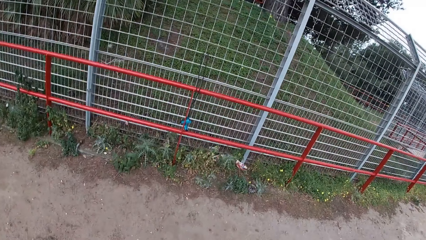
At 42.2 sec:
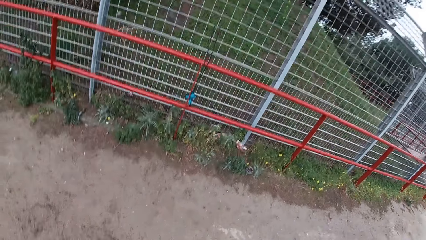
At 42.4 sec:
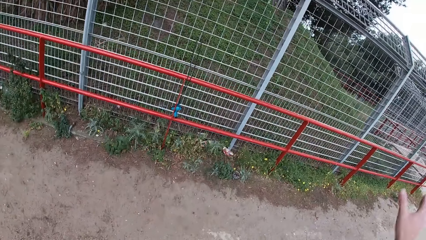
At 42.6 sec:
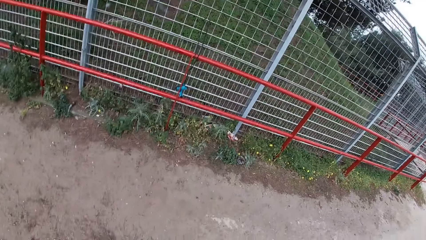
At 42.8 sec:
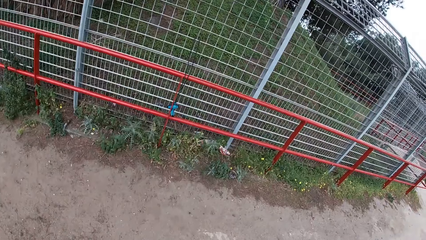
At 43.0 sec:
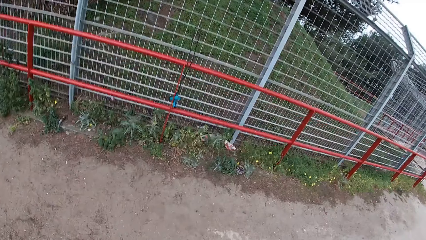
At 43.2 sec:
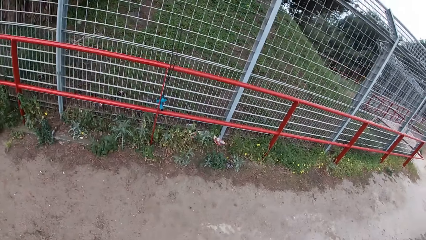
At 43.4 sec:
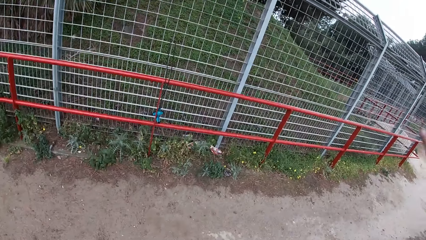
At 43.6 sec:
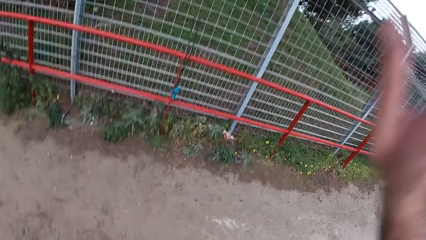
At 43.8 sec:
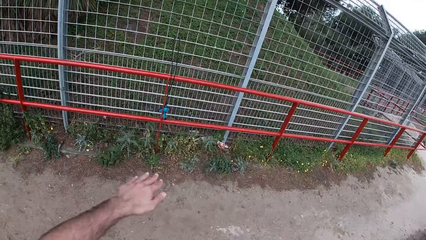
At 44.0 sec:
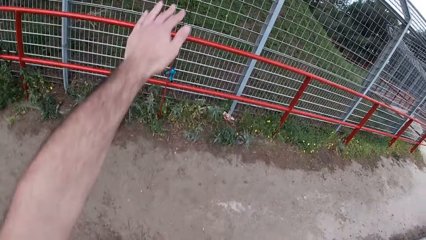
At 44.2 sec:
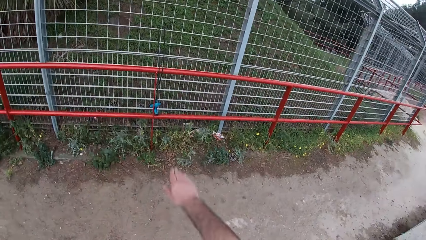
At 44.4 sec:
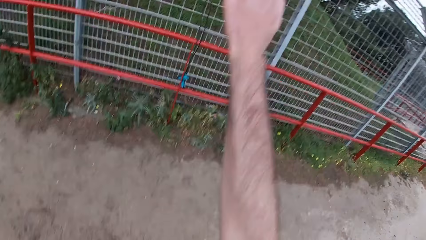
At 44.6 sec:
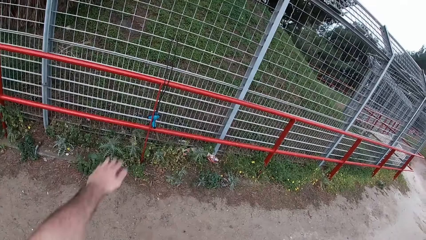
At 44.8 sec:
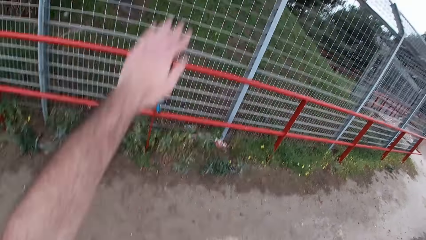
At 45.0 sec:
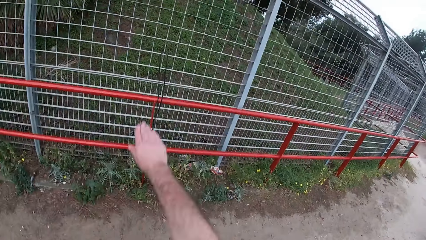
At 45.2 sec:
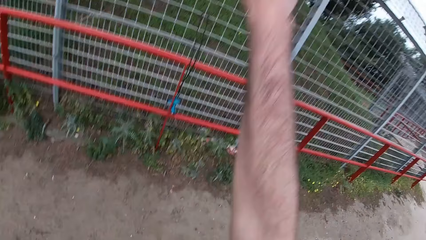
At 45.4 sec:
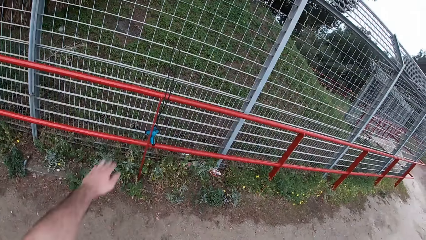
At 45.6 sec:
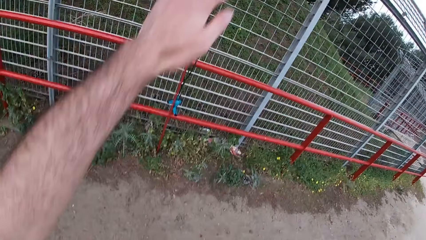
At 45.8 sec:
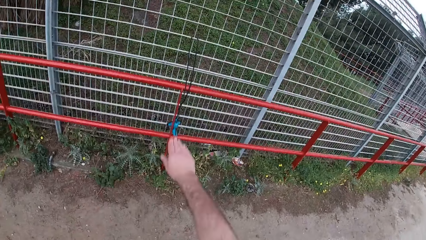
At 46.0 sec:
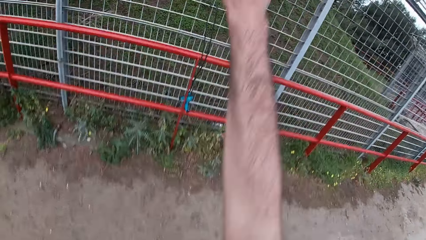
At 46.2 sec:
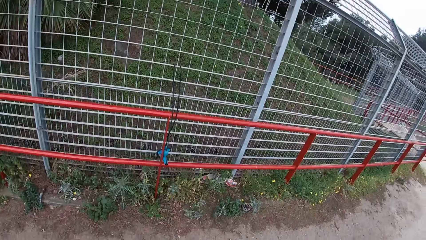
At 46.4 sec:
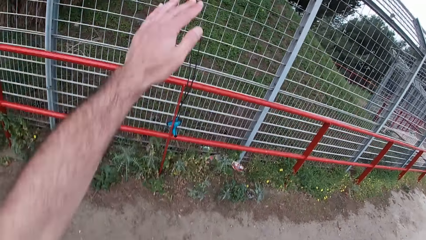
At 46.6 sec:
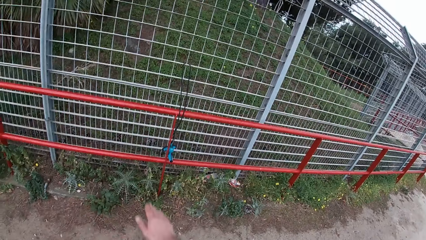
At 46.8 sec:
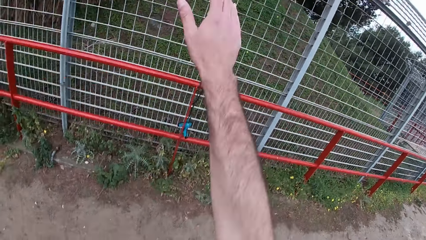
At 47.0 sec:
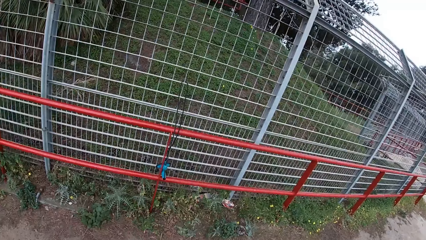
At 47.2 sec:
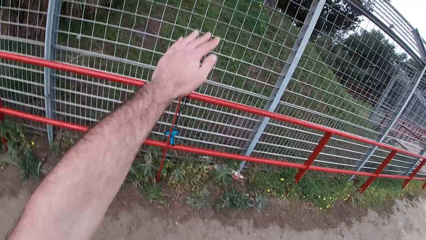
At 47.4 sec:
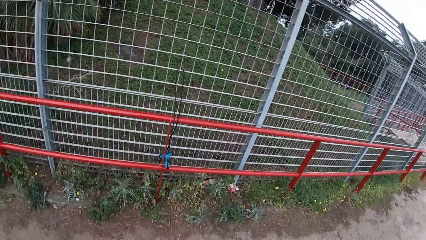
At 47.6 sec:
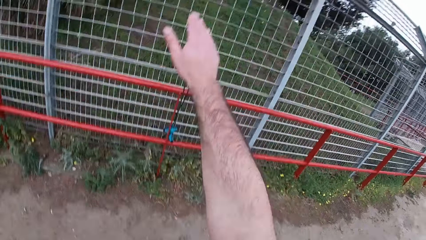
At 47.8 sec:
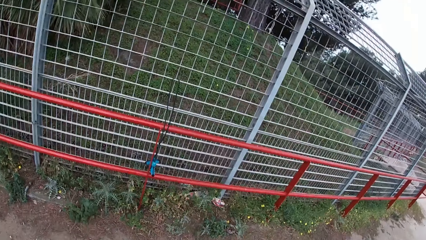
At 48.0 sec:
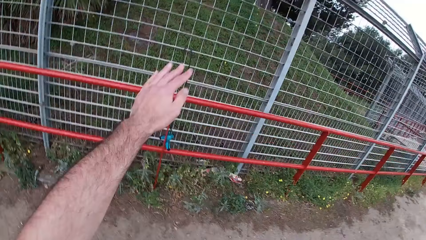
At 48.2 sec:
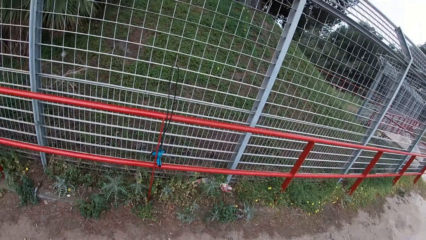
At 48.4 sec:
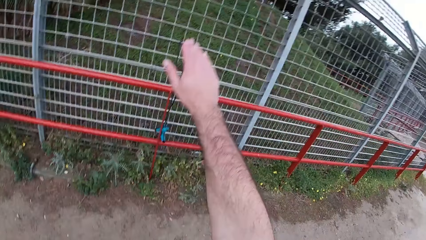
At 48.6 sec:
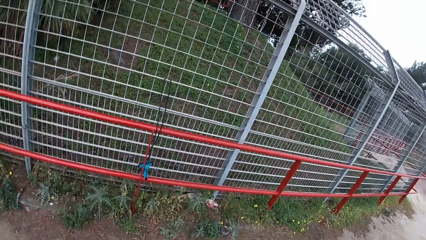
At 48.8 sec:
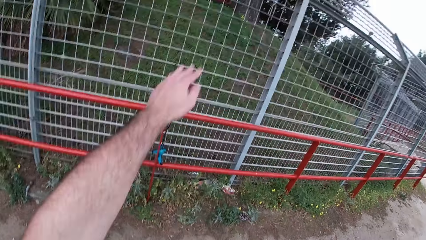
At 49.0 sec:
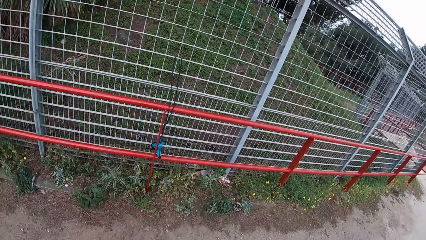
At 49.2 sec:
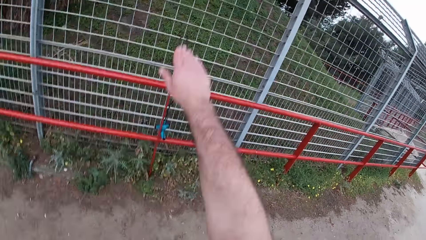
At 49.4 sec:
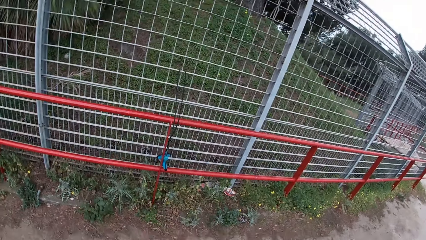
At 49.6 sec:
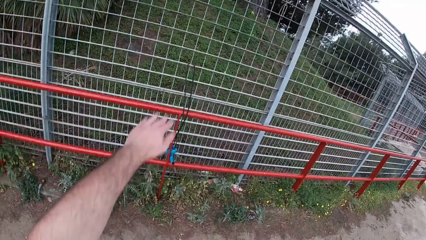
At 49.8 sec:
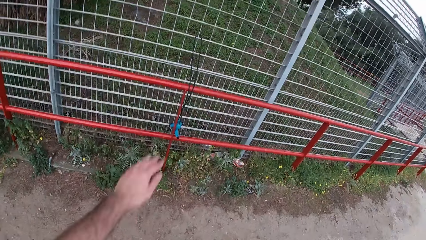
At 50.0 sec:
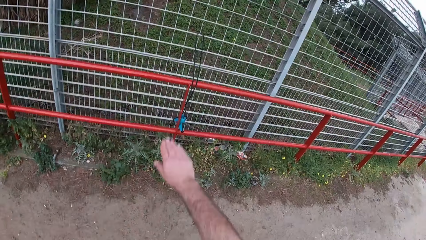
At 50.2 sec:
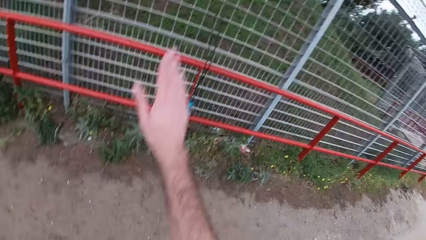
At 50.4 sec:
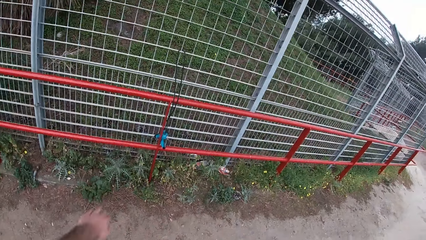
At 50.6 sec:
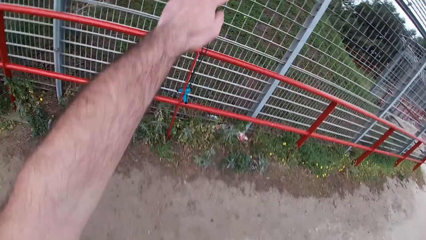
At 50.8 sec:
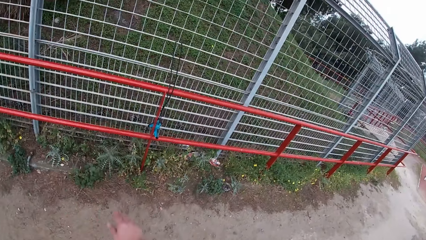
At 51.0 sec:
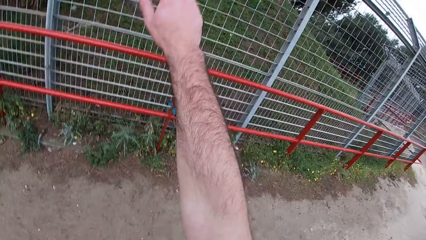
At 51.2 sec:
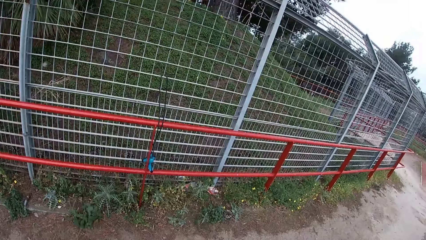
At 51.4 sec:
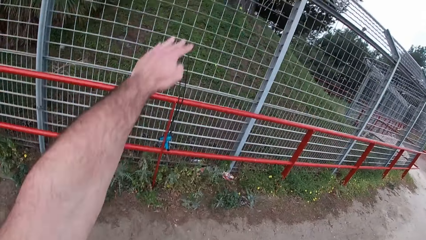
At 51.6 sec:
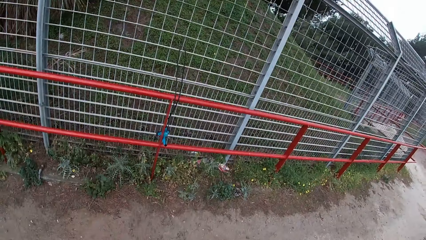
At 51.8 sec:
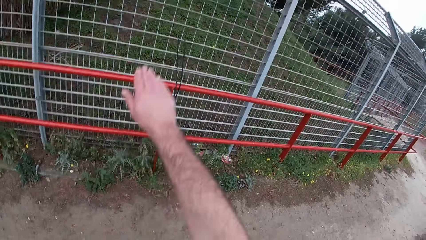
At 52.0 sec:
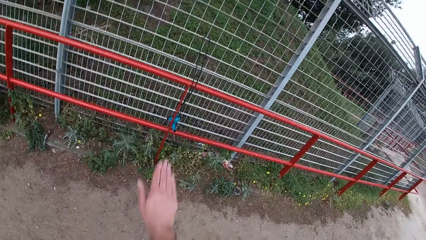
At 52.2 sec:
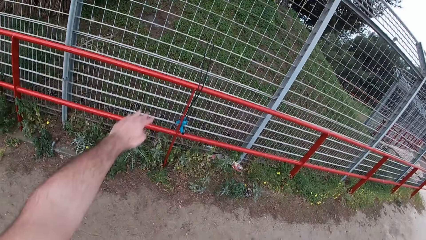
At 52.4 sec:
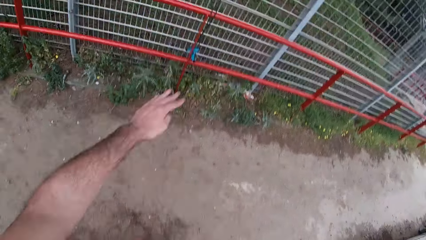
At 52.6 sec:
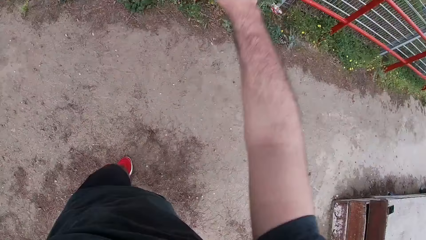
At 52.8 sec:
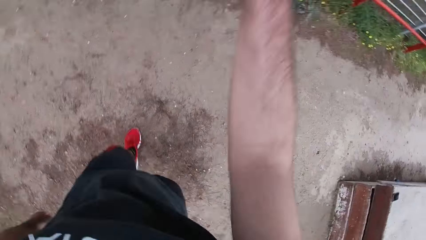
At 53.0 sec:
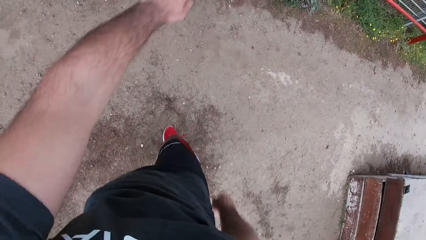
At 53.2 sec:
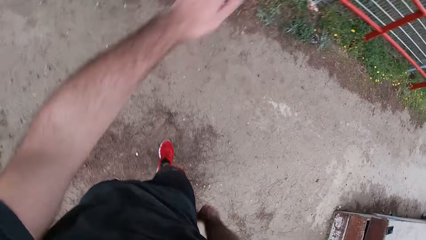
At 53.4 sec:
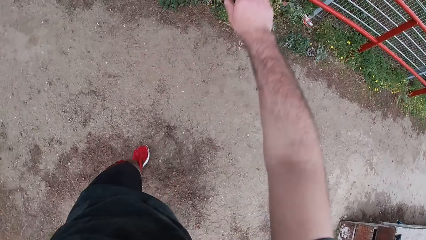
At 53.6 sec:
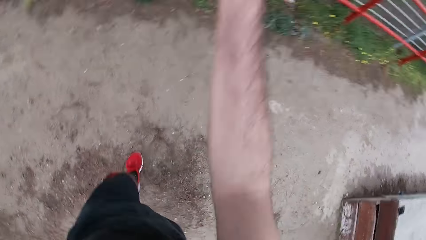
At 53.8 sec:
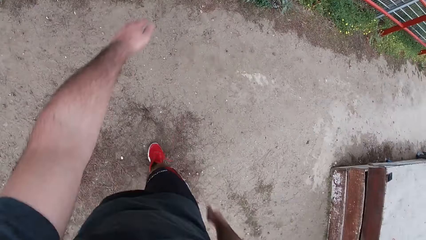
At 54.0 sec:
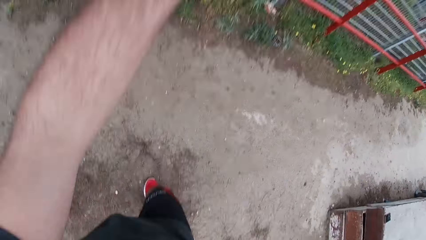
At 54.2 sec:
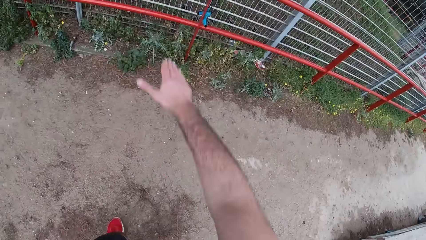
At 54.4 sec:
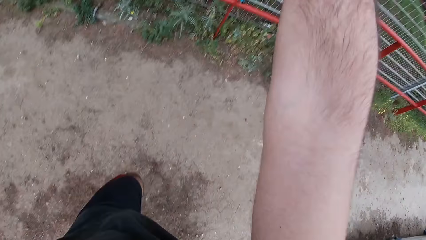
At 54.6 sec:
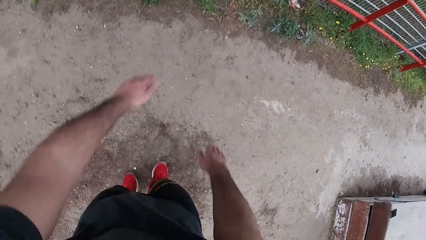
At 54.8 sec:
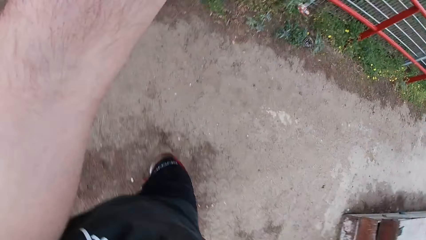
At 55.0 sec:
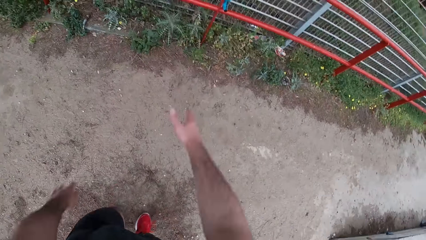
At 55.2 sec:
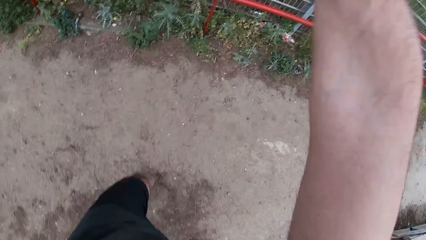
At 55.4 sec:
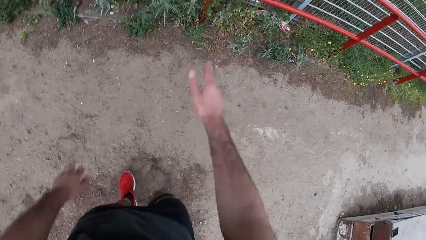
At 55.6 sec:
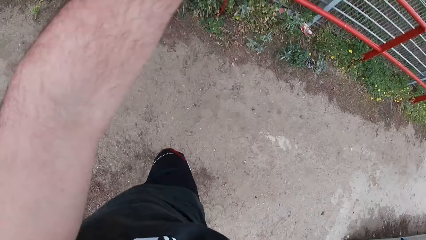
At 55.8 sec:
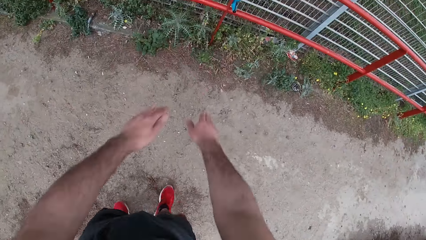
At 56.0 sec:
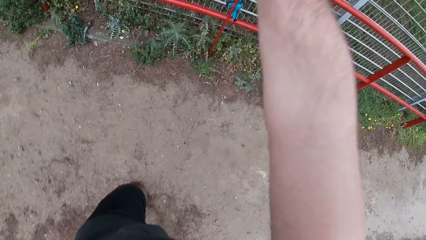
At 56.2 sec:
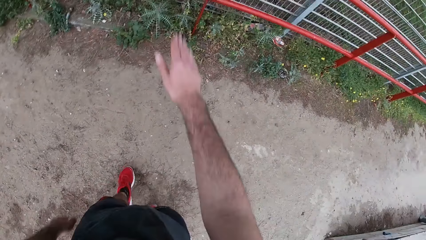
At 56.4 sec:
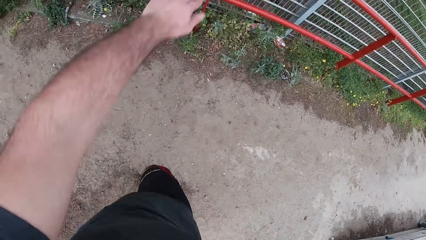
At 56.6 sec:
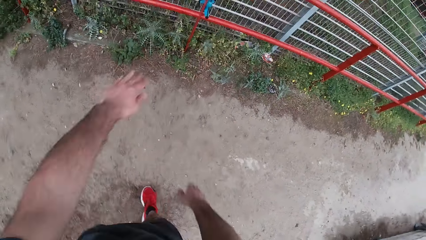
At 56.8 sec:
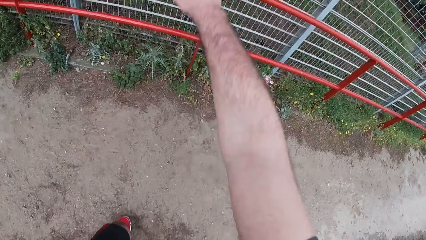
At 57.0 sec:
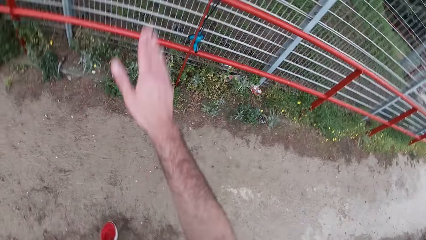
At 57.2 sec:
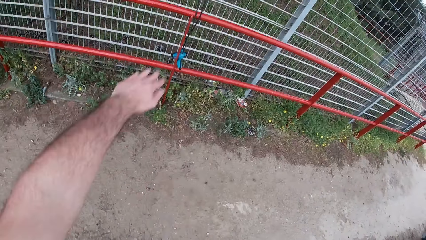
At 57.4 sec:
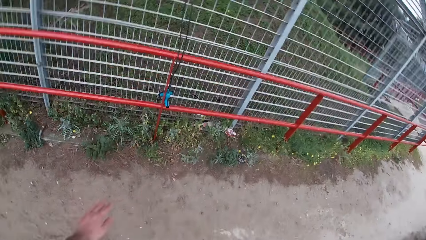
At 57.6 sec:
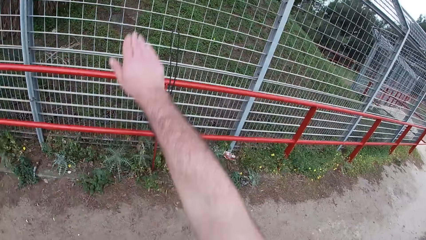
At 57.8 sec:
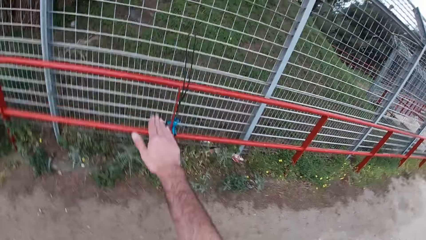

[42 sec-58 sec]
The camera wearer sways his hands up and down. He jogs in a spot in the park. He shuffles his legs while swaying his hands.
